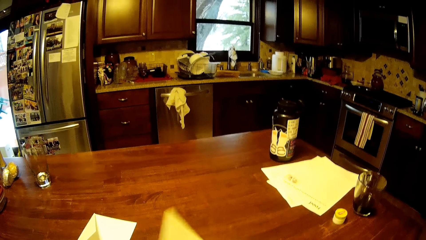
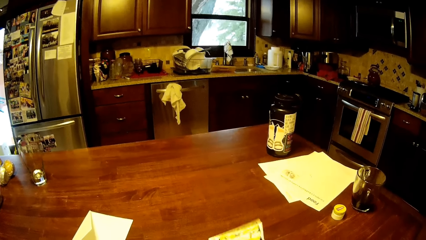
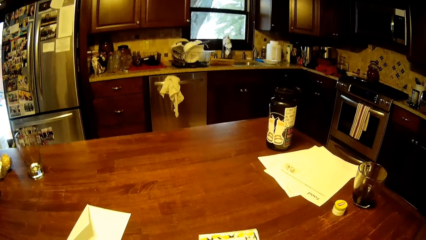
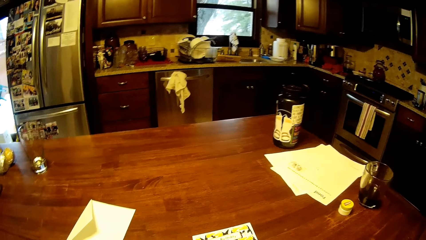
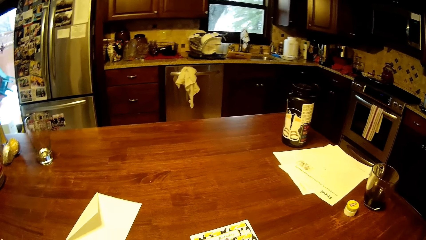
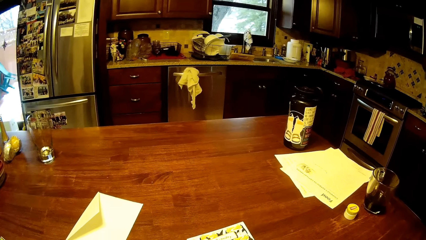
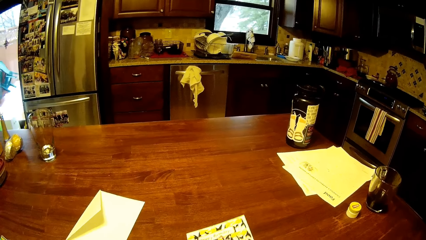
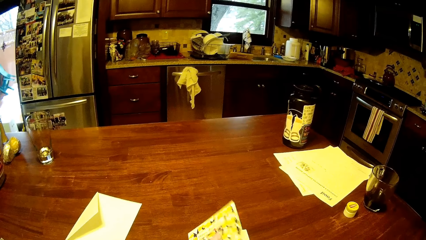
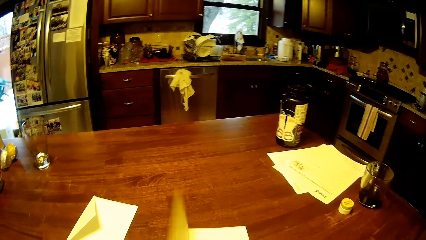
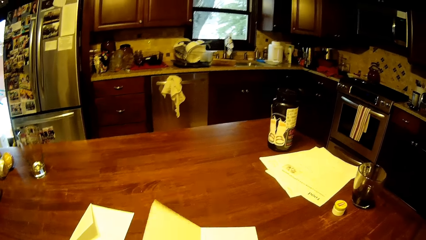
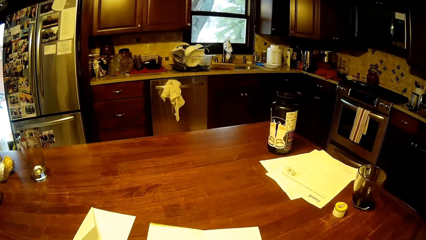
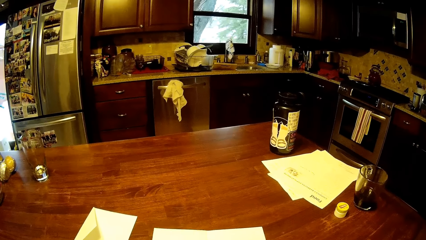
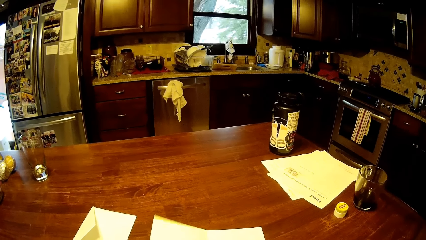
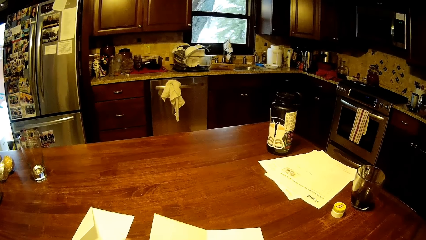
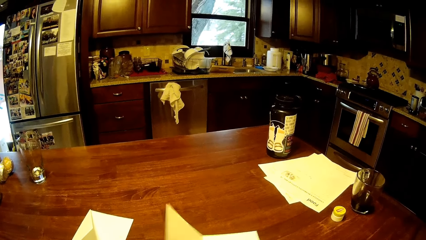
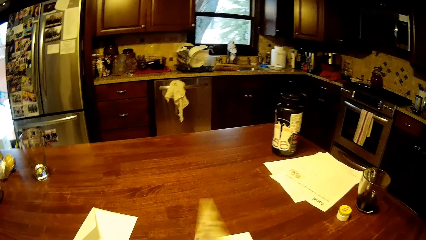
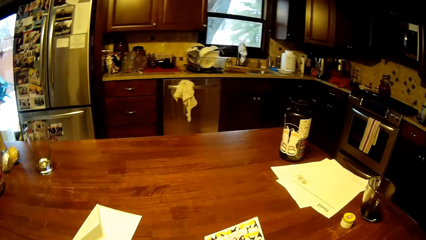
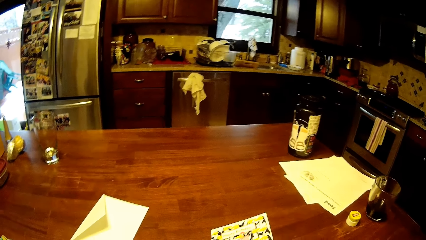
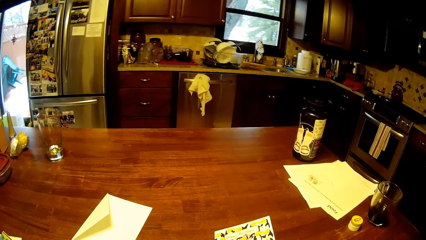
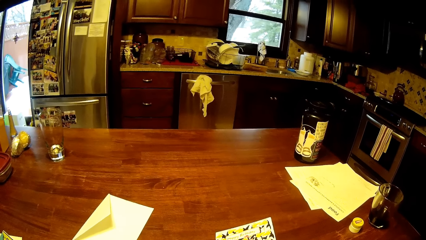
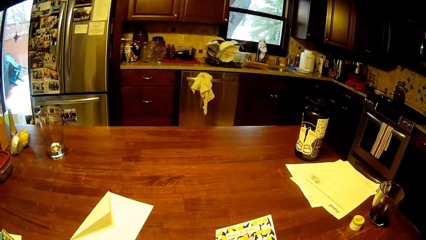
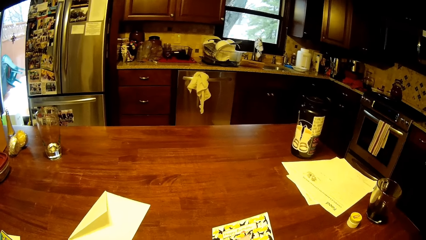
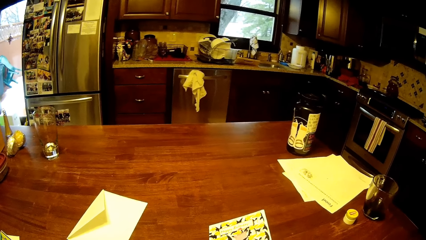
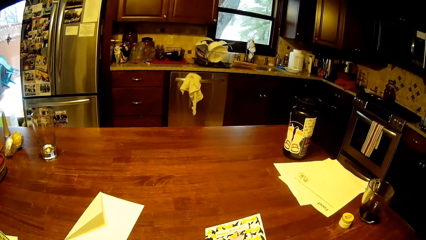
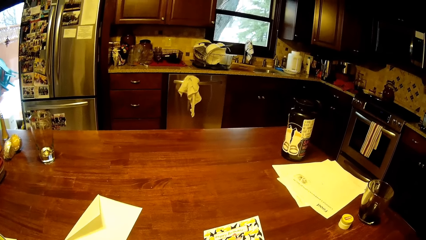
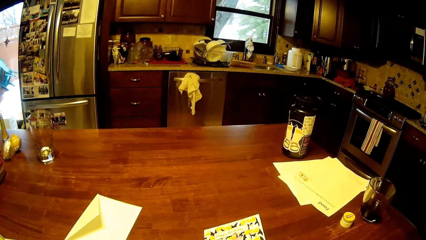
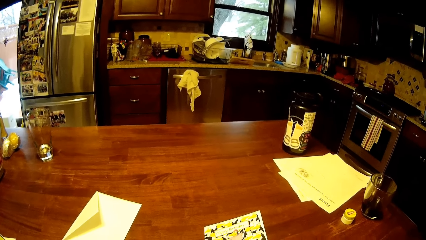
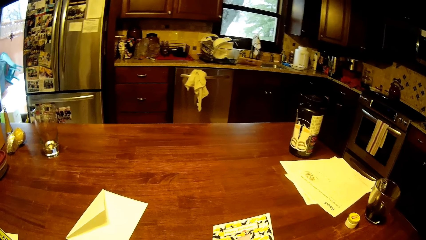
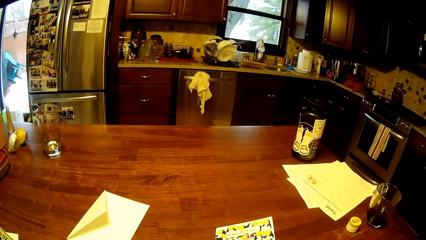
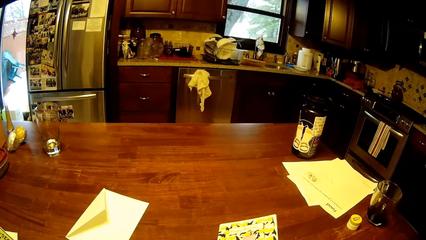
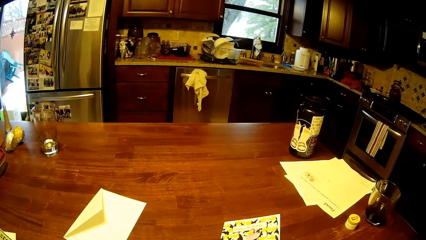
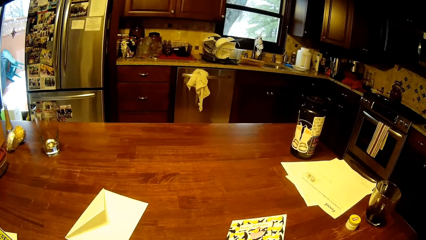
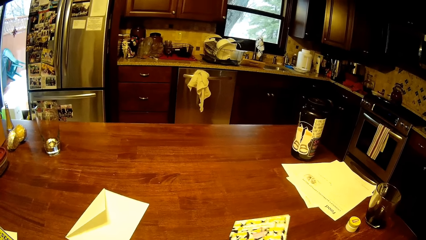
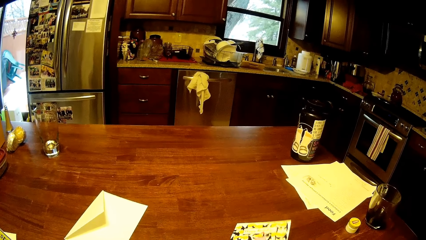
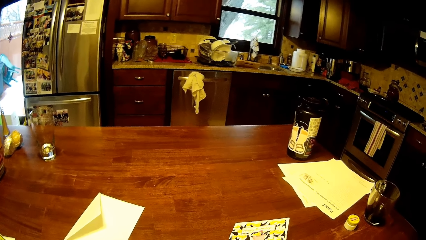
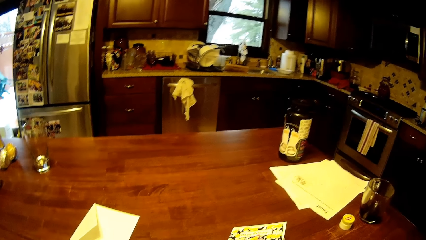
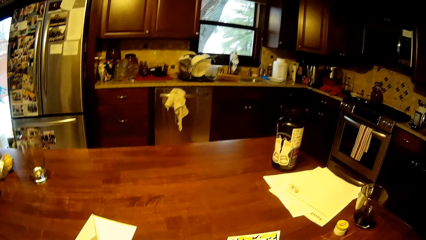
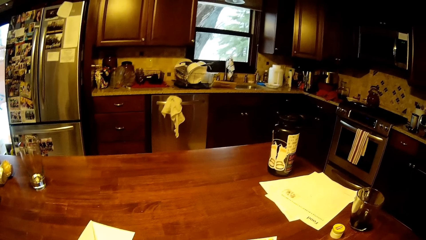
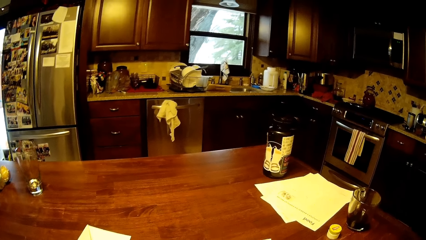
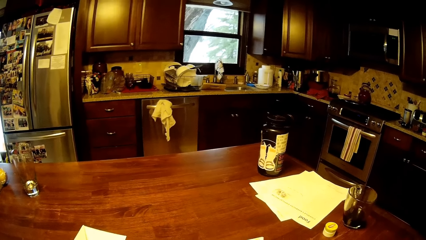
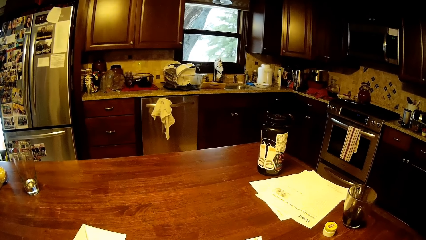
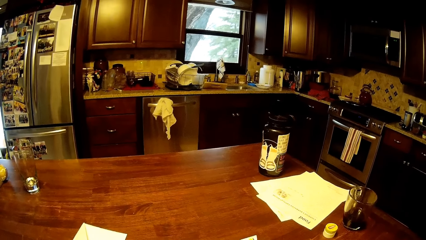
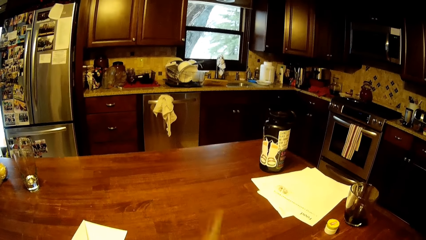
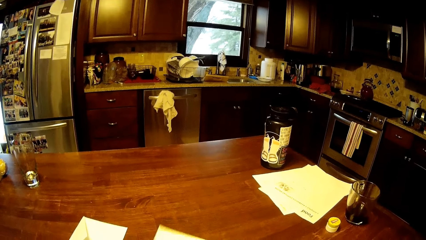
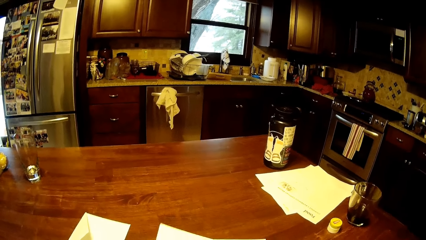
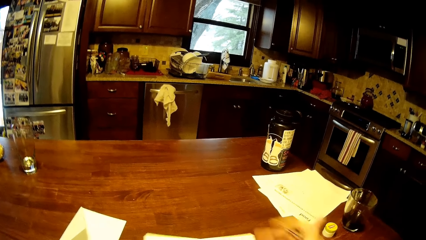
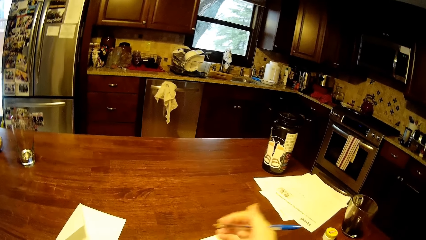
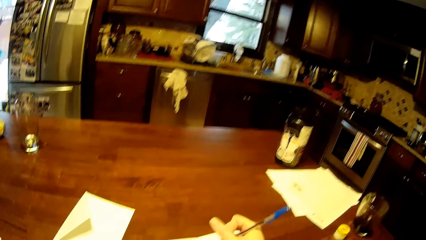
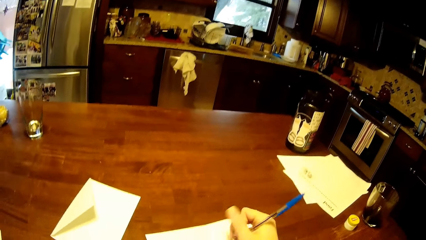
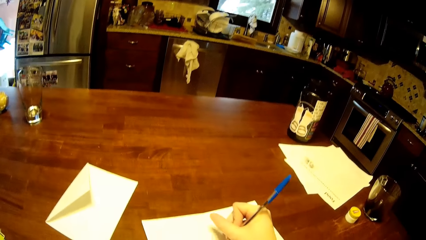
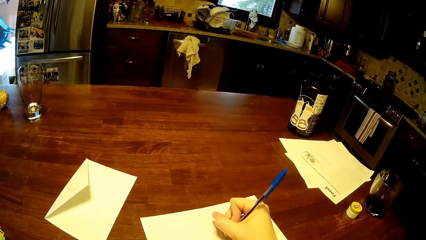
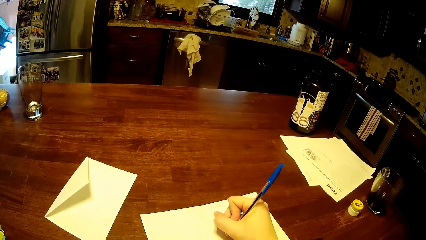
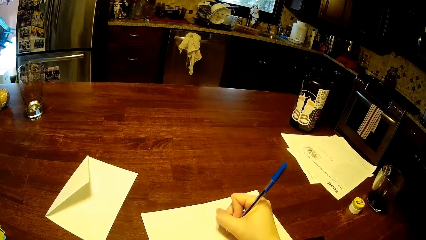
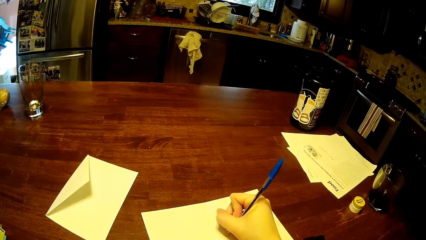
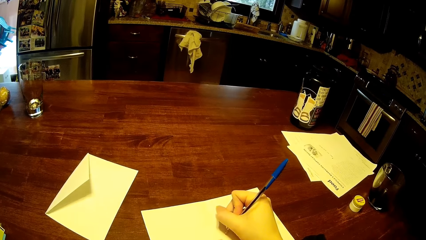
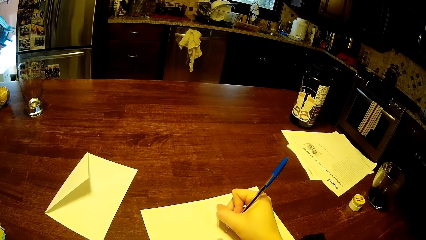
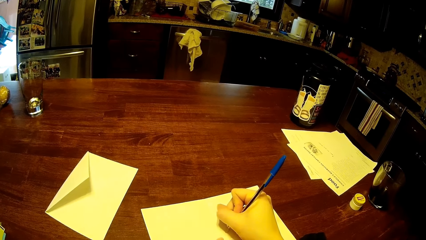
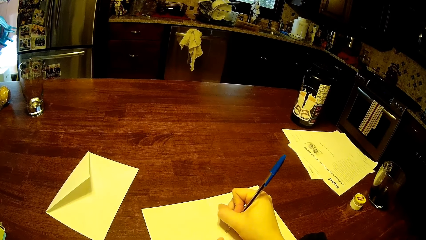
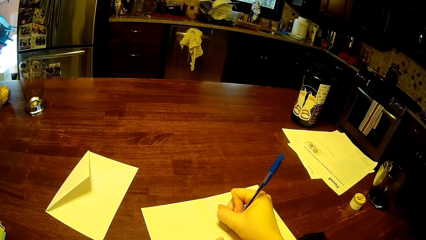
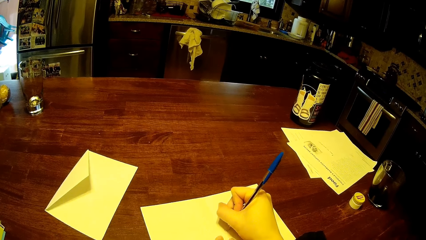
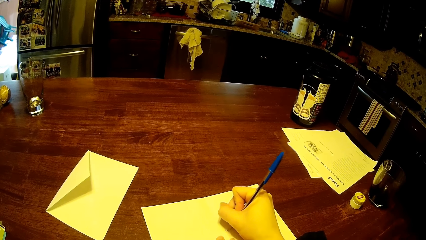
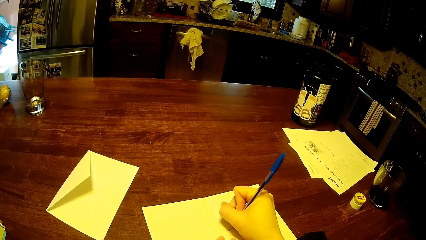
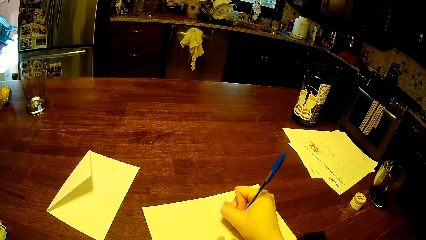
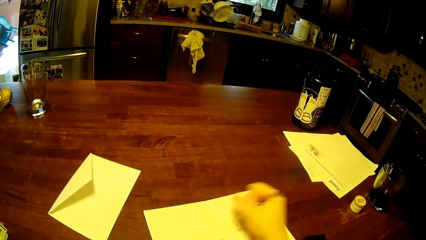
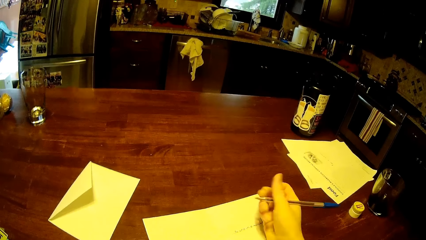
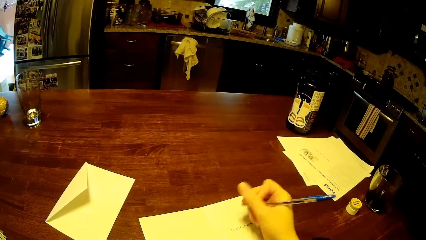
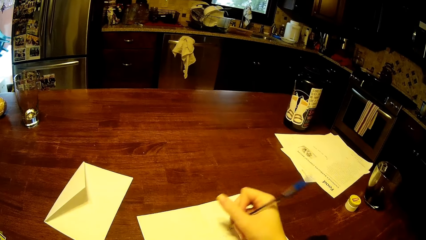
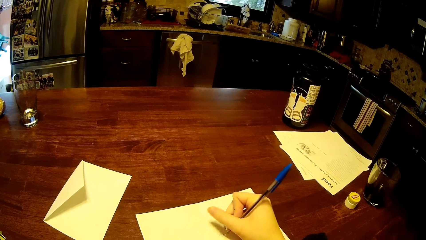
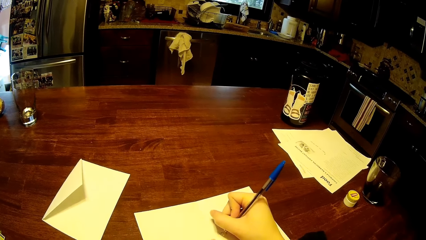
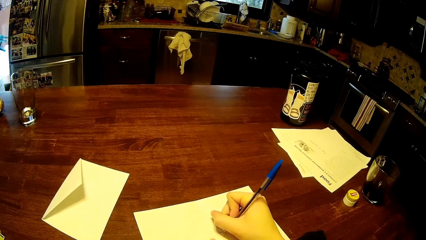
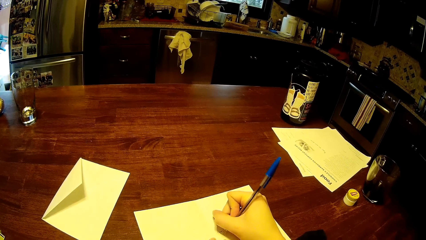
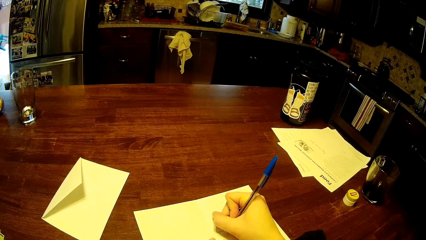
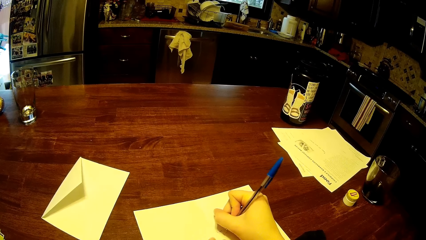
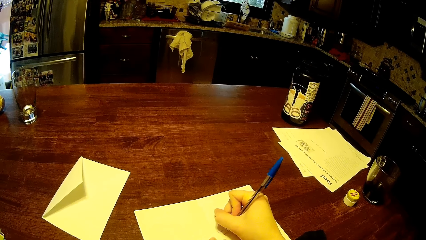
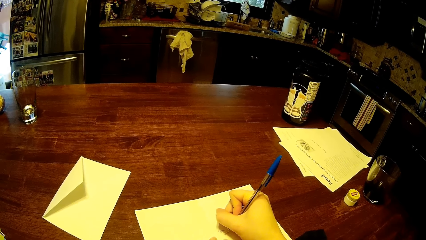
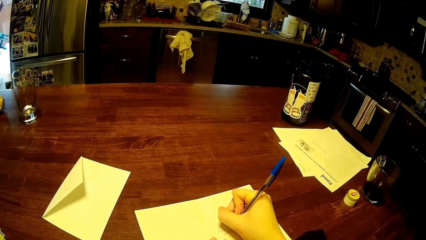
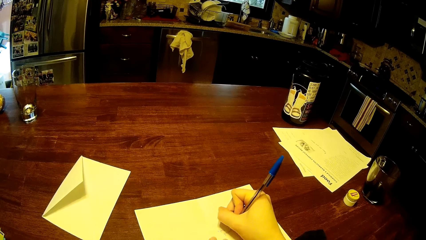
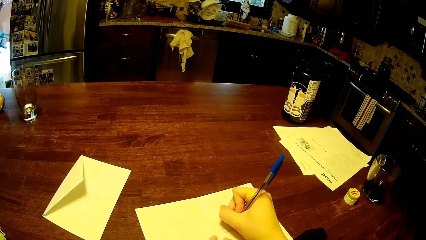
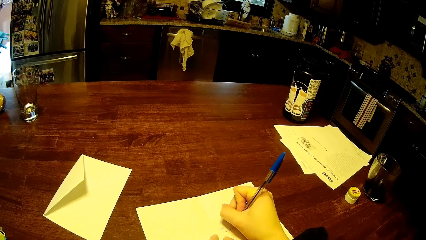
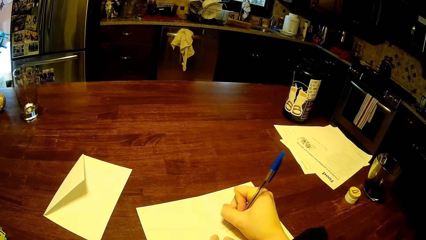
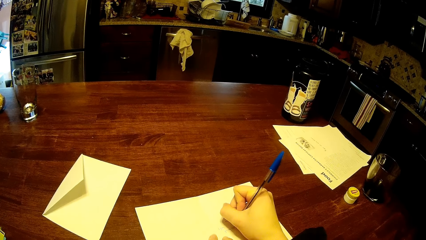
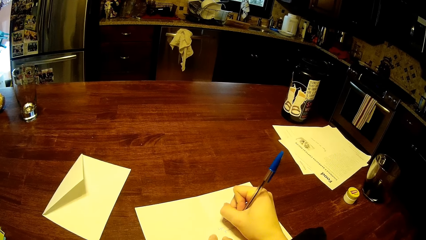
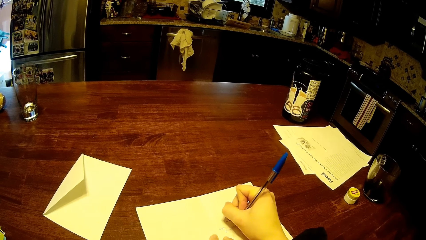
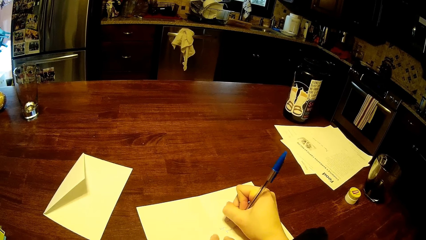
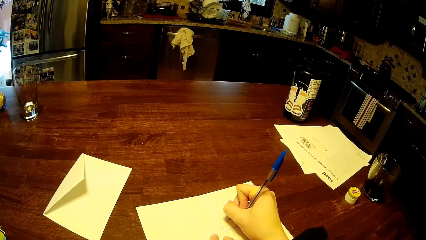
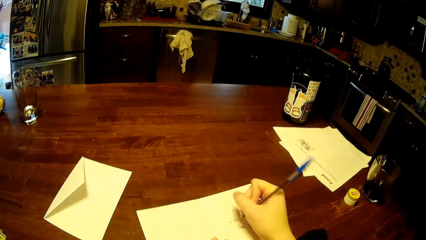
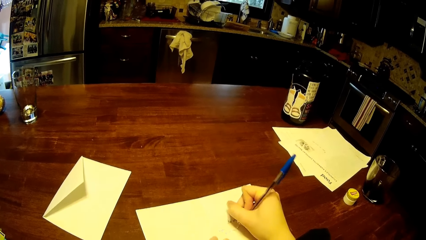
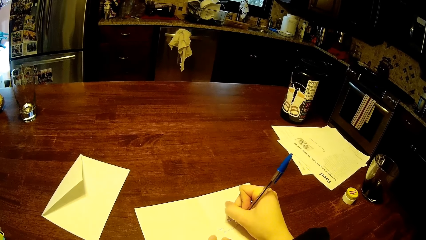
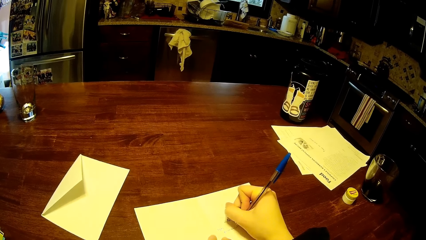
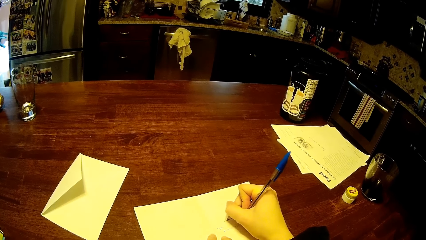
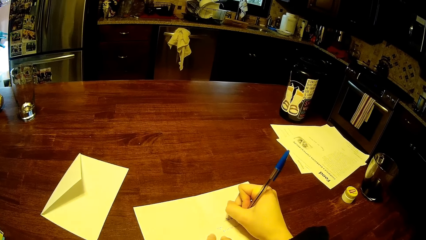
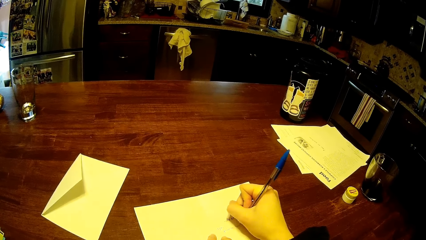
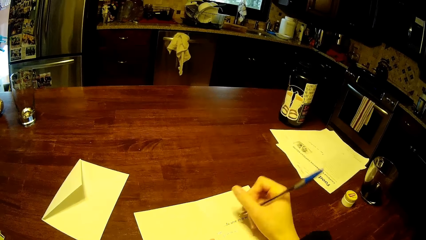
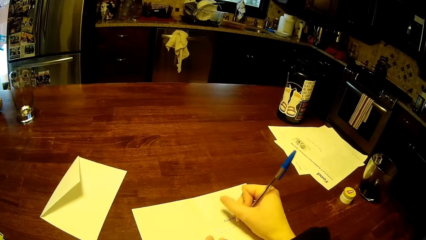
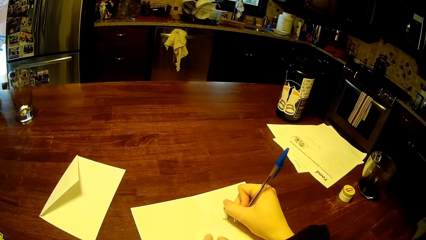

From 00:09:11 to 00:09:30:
The camera wearer looks around. They drop the paper. They turn the paper. They look around. They turn the book. They write on the book.
